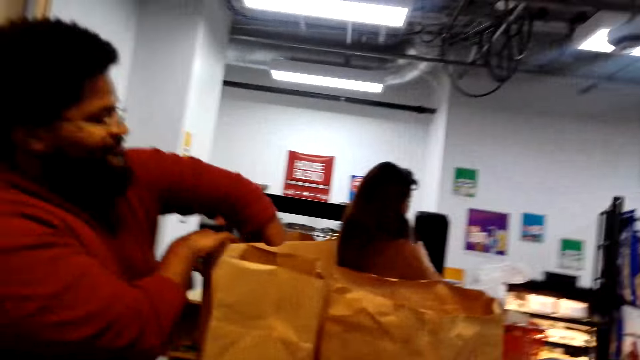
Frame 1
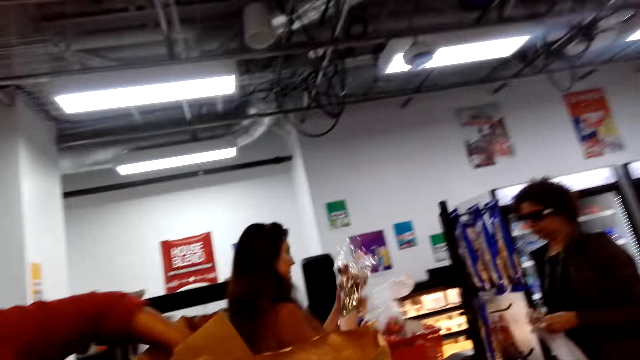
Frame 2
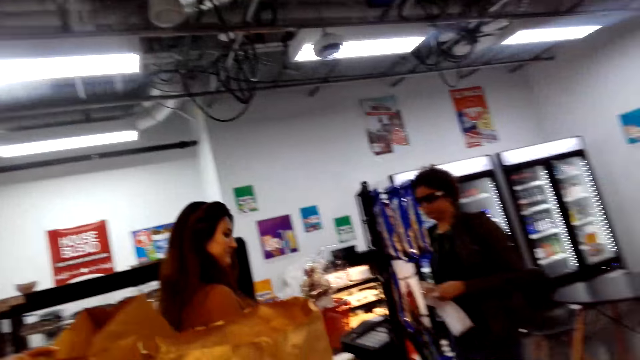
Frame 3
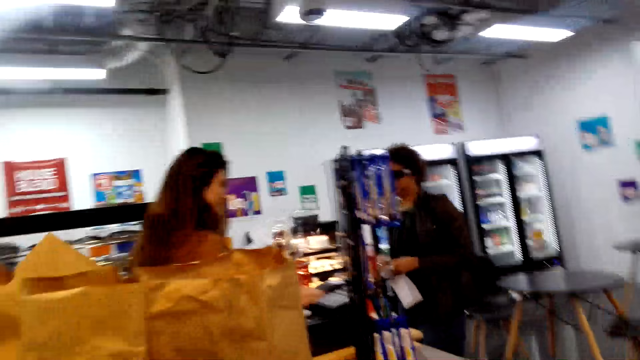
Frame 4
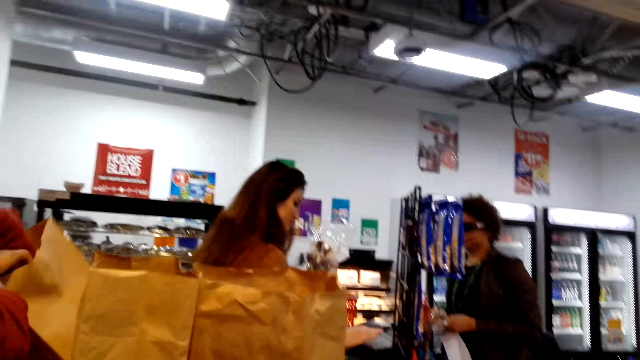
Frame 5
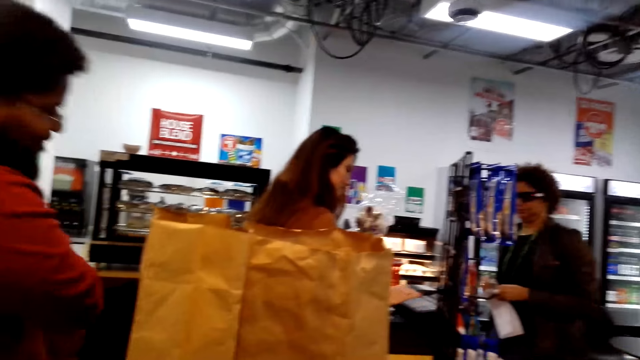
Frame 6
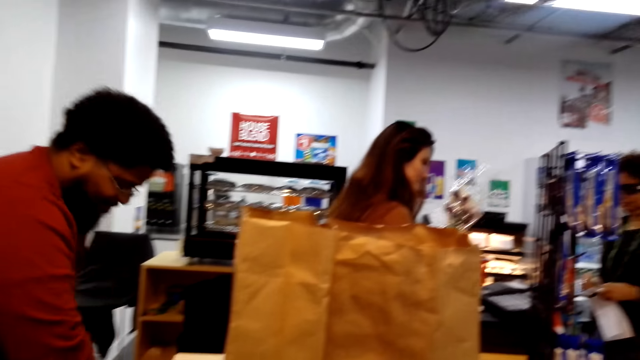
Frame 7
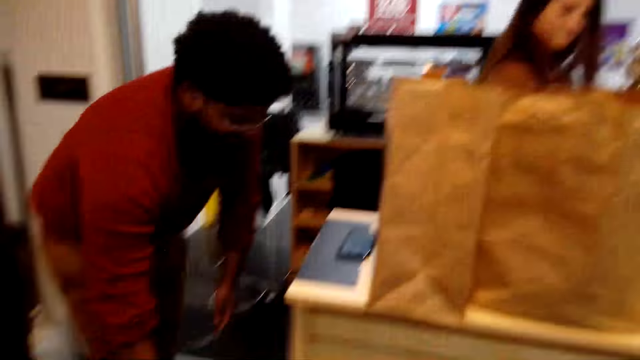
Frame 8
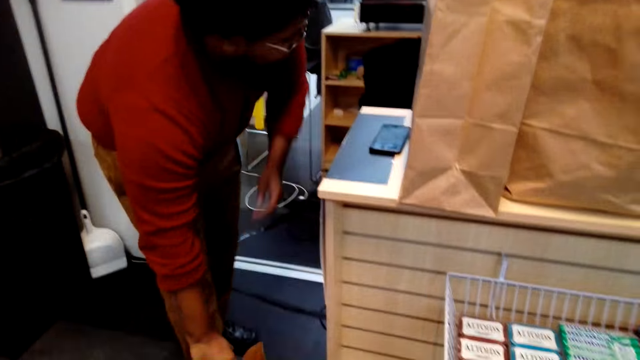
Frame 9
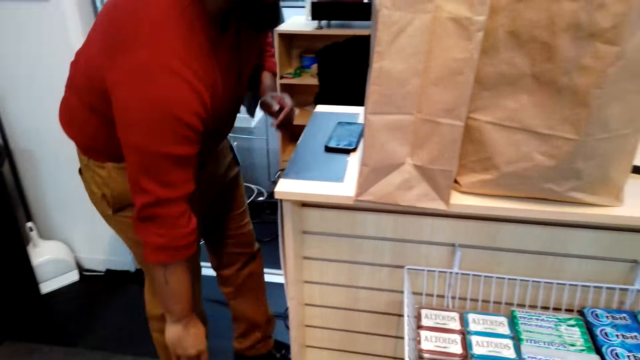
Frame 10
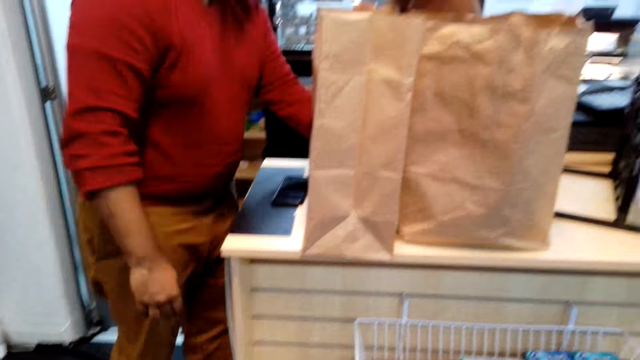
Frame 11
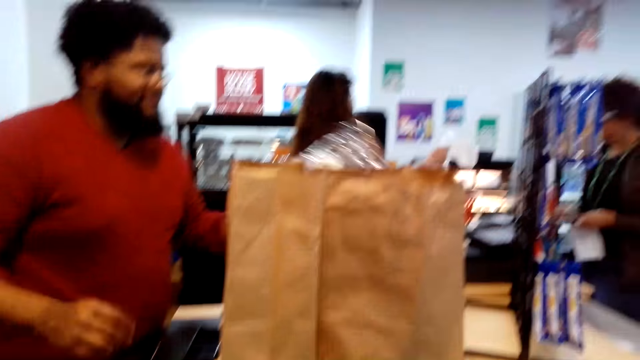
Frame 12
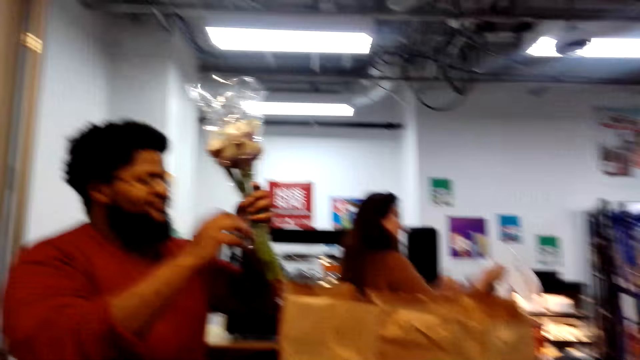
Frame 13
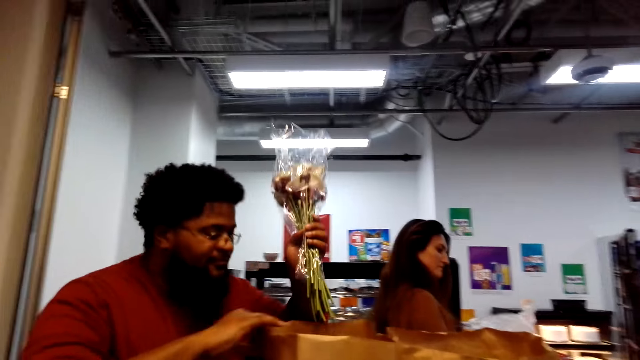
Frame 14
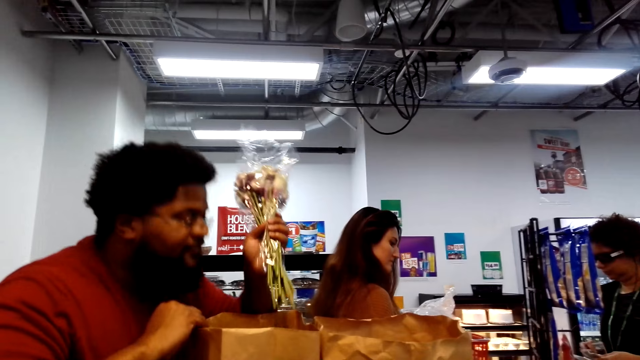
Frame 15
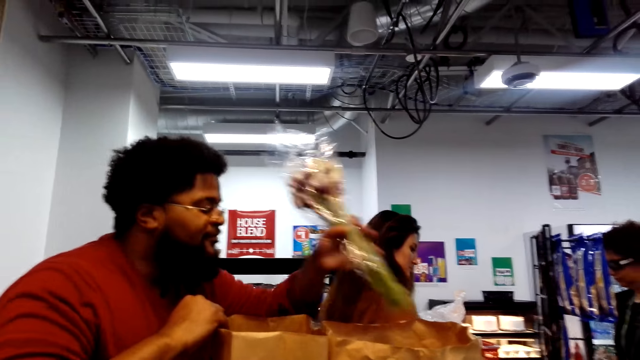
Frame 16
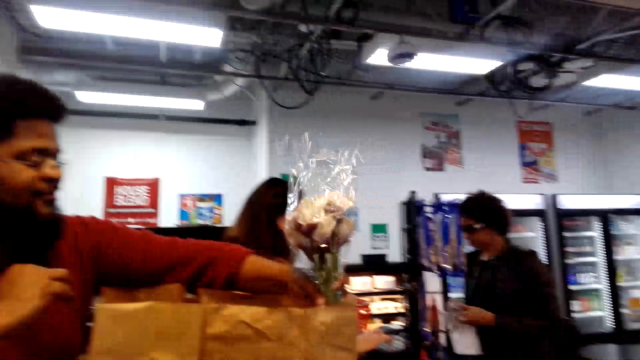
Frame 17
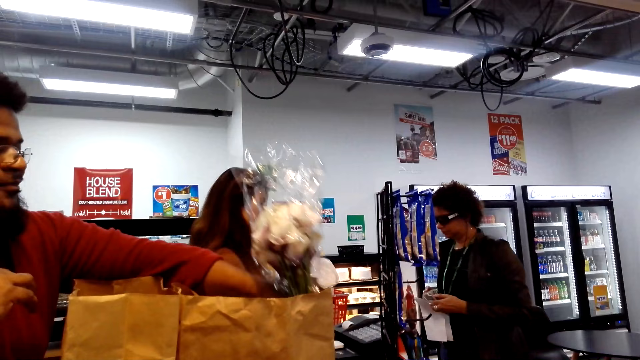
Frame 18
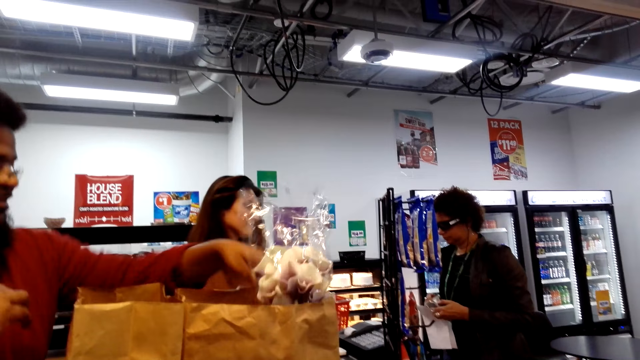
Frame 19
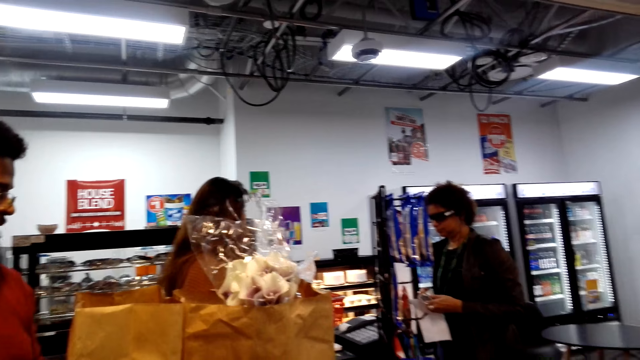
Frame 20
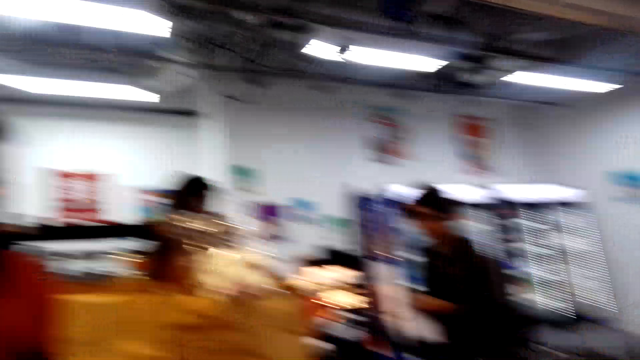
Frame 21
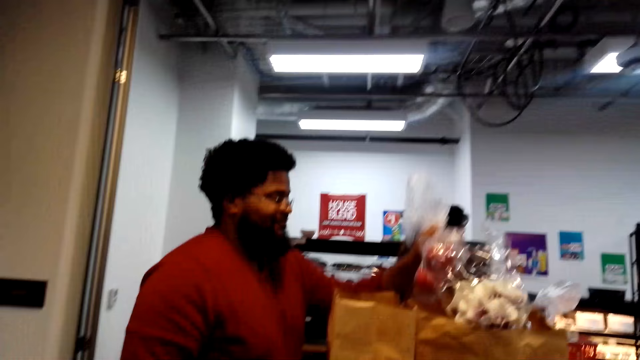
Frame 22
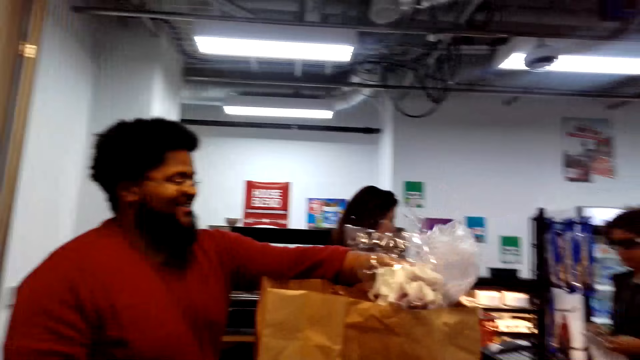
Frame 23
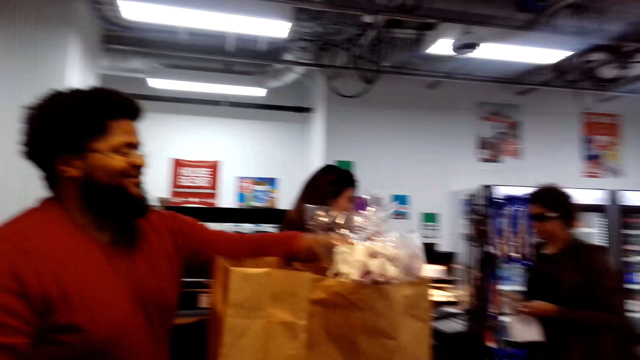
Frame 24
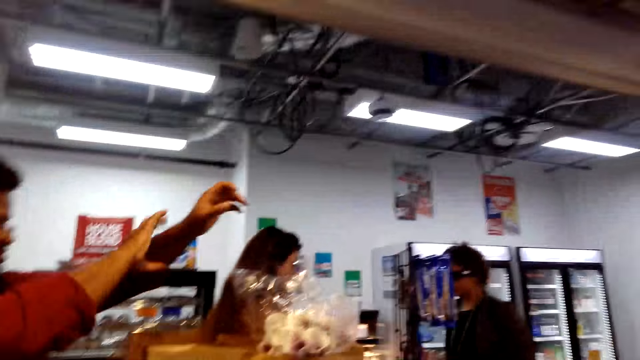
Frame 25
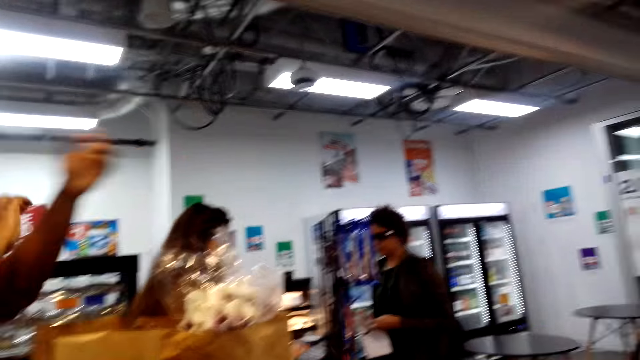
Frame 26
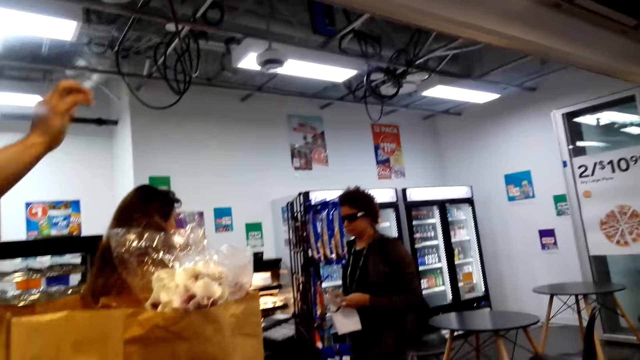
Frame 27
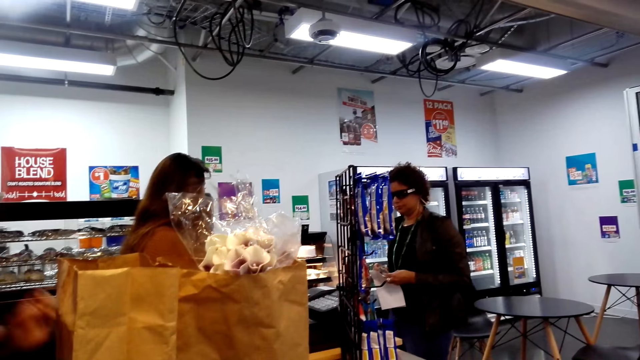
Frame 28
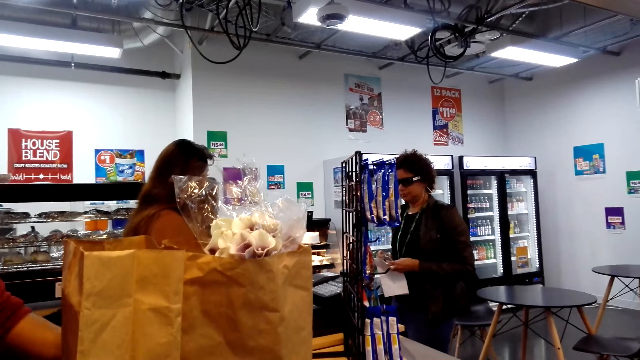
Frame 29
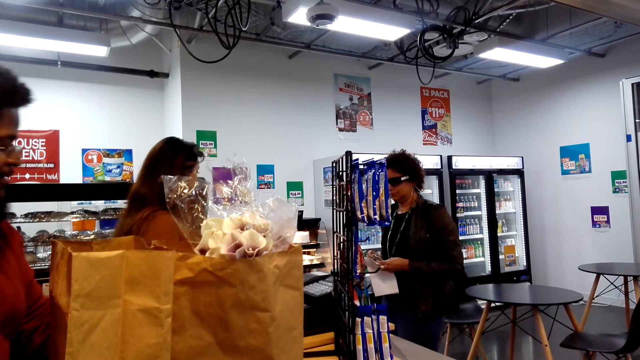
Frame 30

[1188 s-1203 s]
A cashier holds the flowers. A man puts the brown paper bag on the ground. The camera wearer puts a packet on the floor. The man takes the flowers. The man puts the flowers in the brown paper bag. The man puts the fruits in the brown paper bag and pulls the sleeves of his sweatshirt.

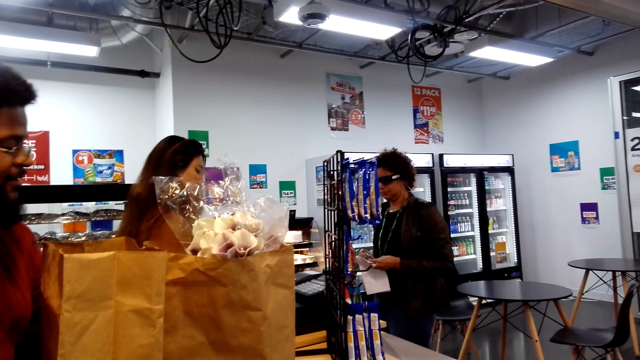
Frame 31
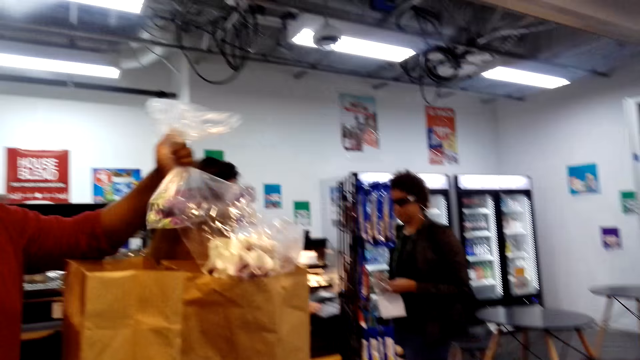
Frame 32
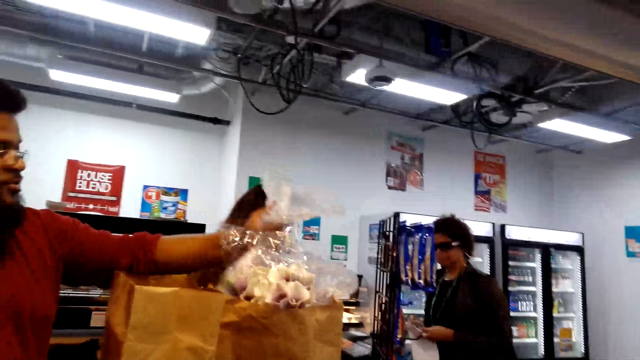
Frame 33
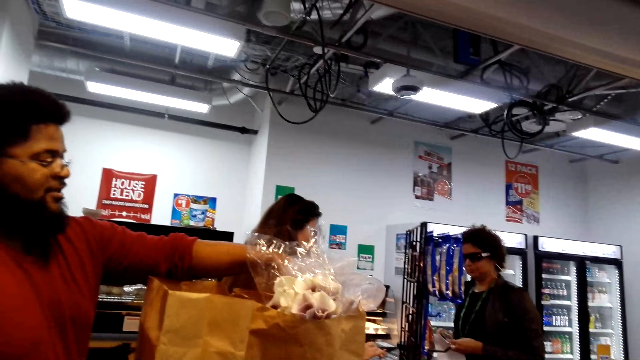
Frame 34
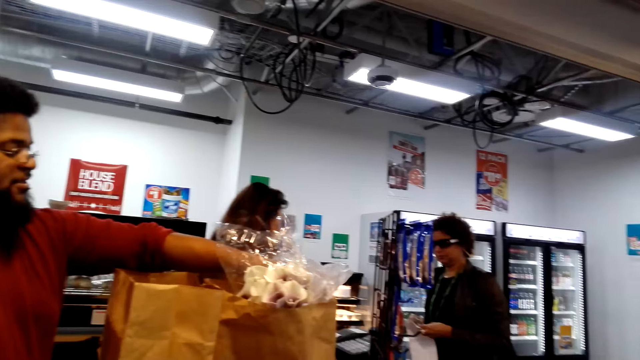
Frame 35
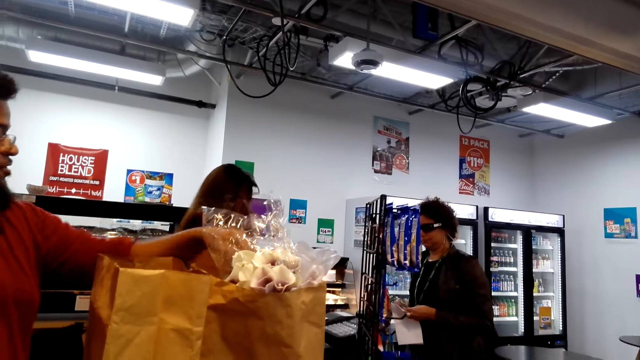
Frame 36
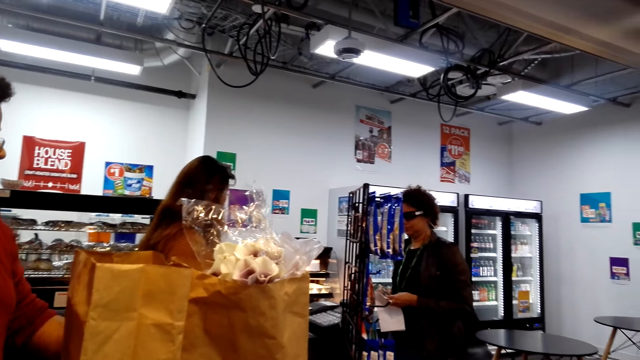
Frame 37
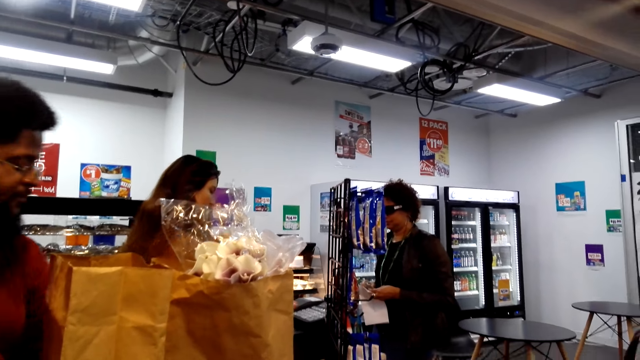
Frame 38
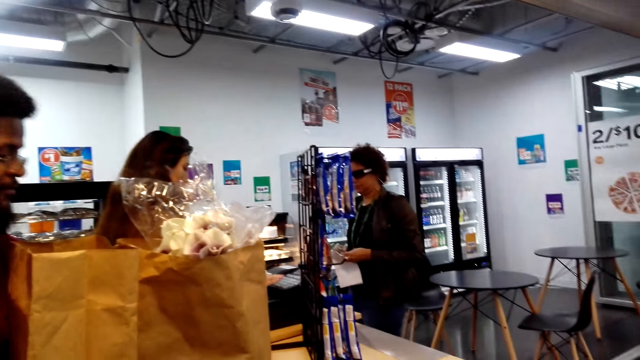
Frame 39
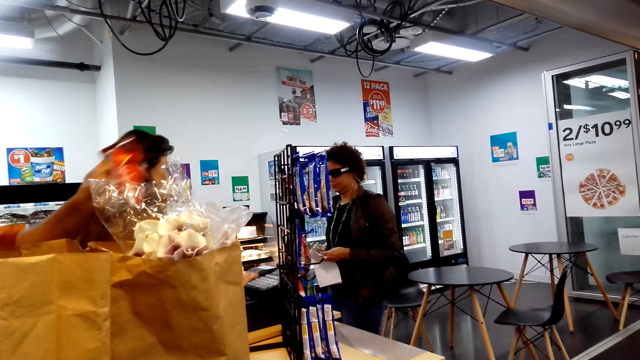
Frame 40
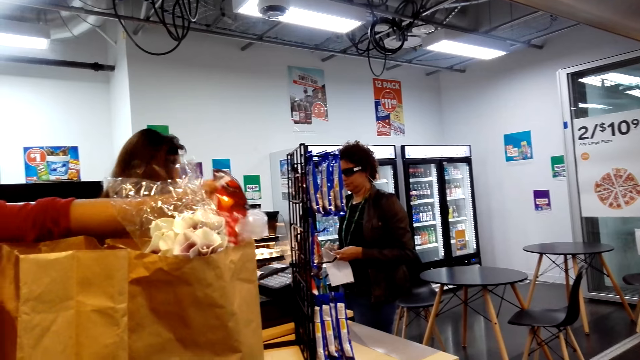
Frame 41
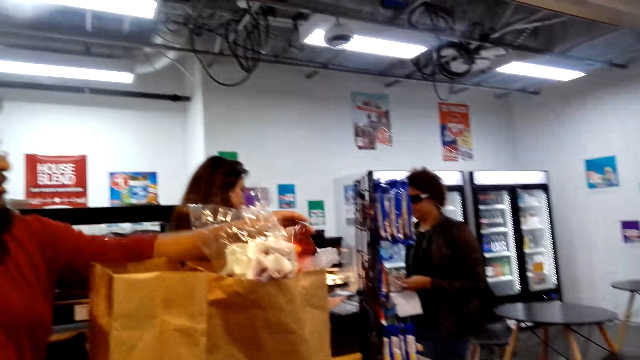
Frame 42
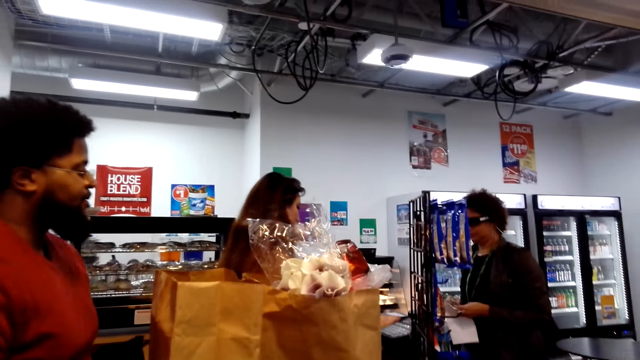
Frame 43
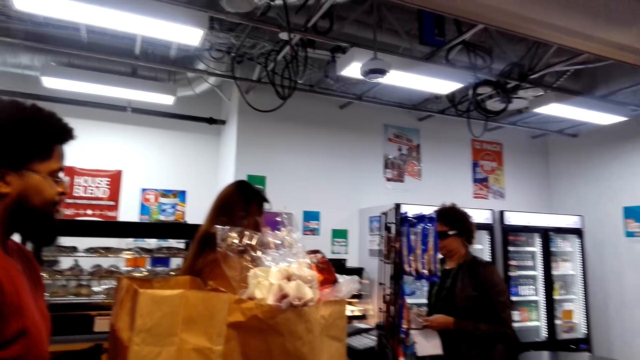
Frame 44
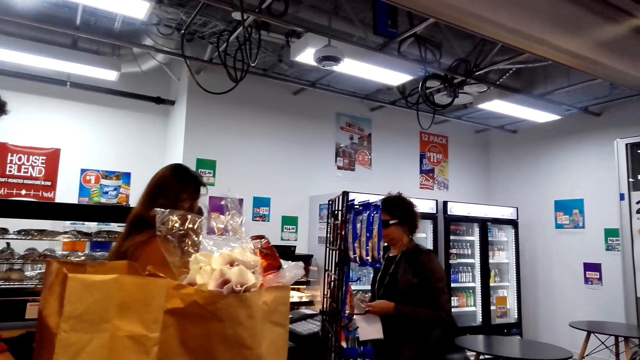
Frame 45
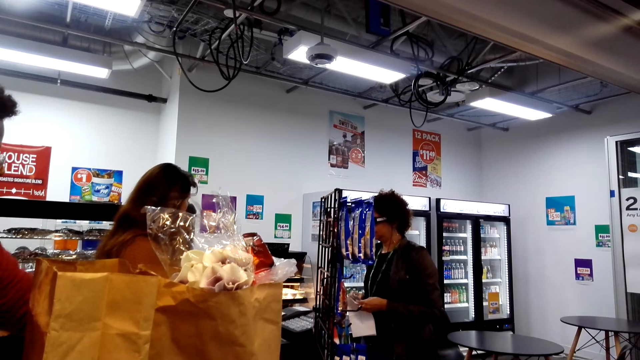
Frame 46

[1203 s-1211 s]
A man puts the item in the brown paper bag. A cashier presses on the billing machine. The man puts another item in the brown paper bag.
